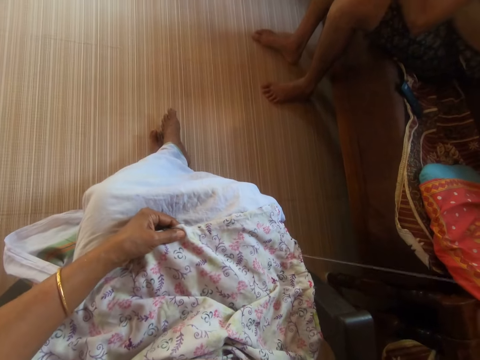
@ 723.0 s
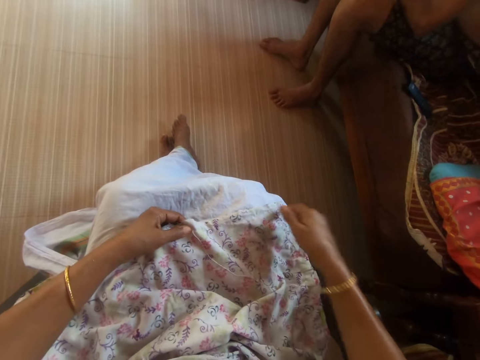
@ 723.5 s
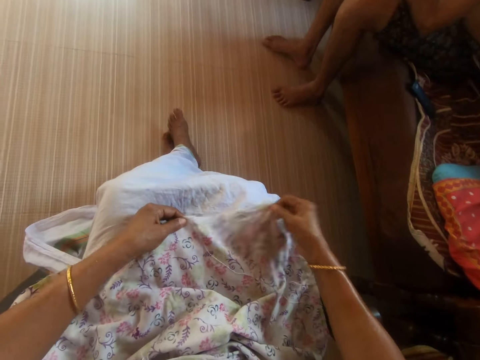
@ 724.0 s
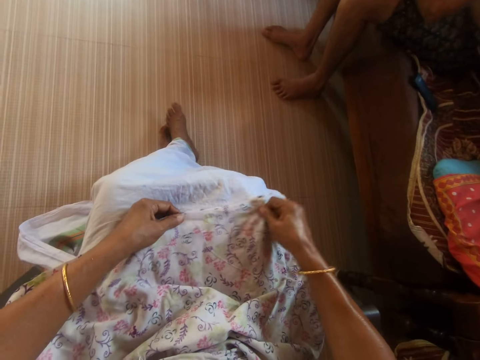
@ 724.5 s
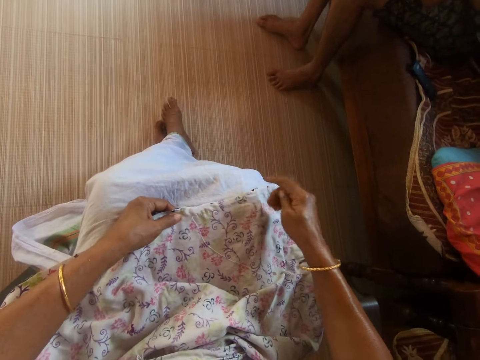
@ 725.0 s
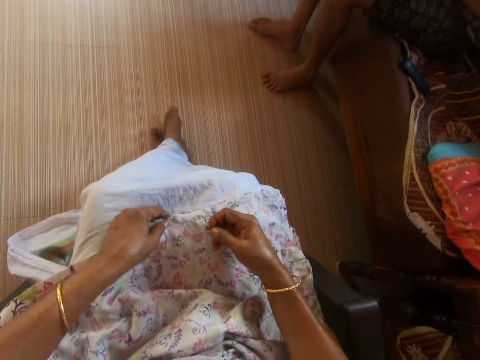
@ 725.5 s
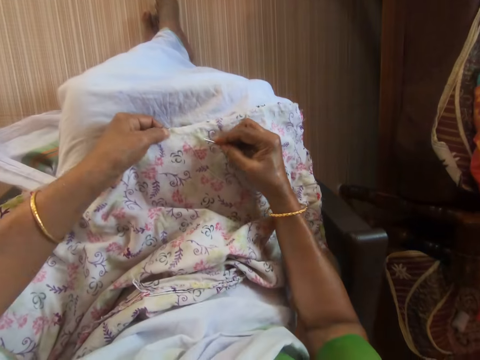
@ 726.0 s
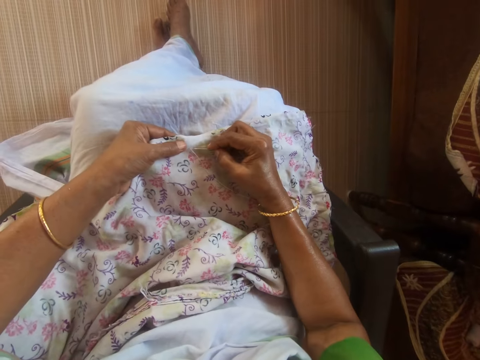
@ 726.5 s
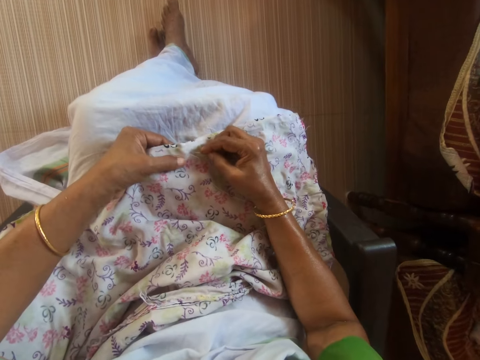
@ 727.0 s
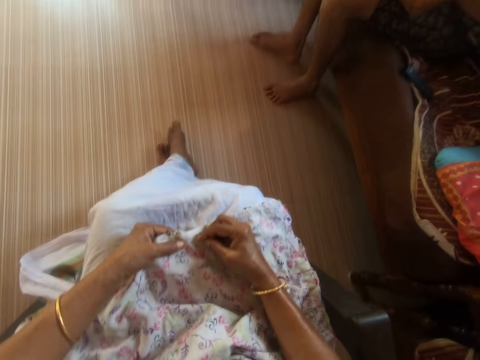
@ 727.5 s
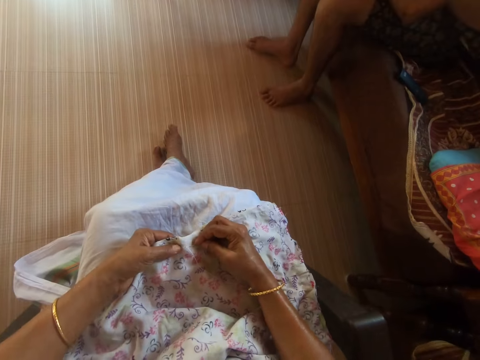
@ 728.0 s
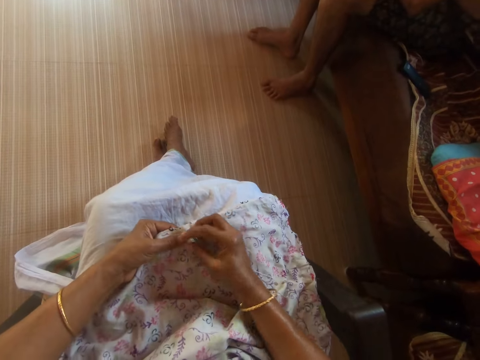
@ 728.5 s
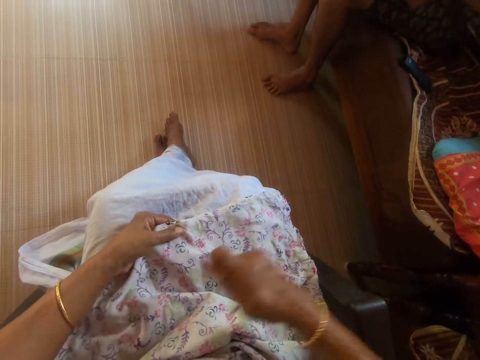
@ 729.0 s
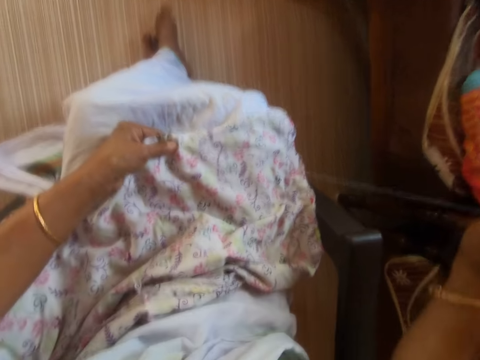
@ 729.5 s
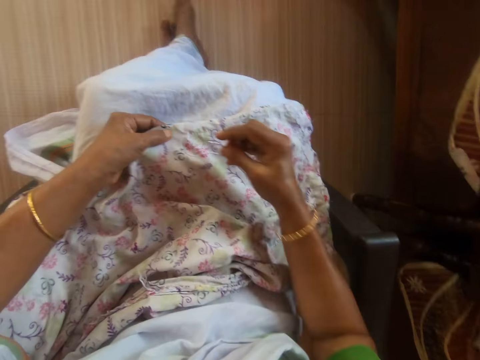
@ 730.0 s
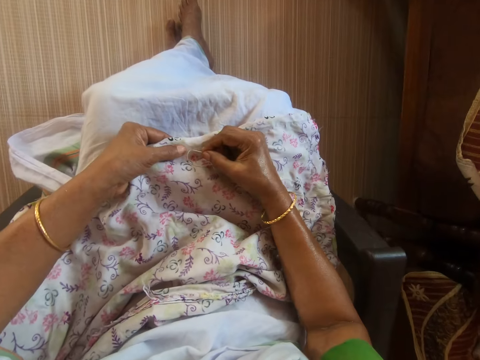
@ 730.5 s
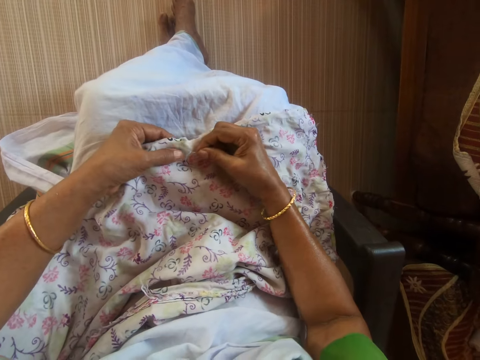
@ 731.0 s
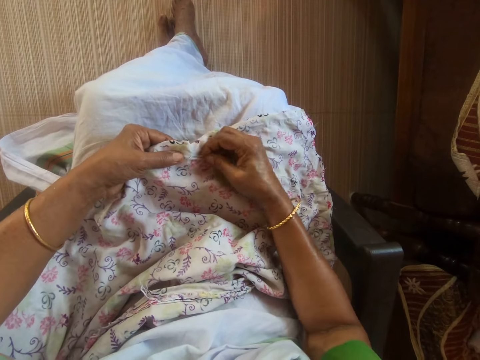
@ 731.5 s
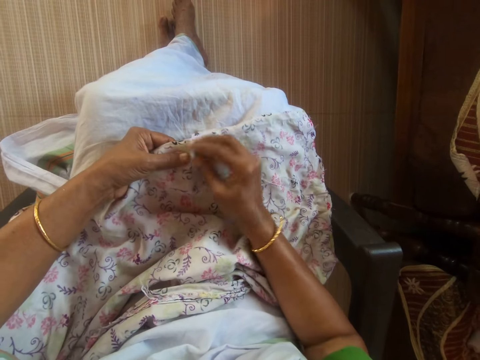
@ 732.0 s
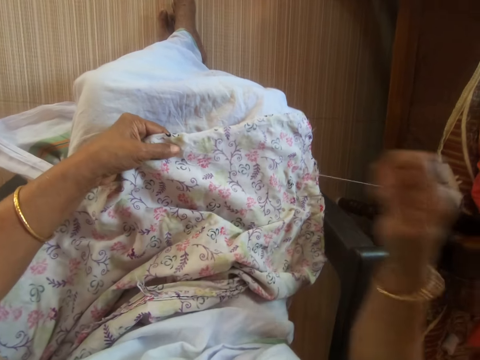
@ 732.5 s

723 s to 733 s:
The camera wearer adjusts the piece of cloth with her hands. She sews the fabric in her left hand with the threaded needle in her right hand.

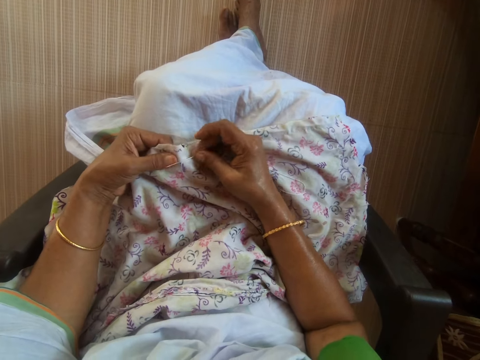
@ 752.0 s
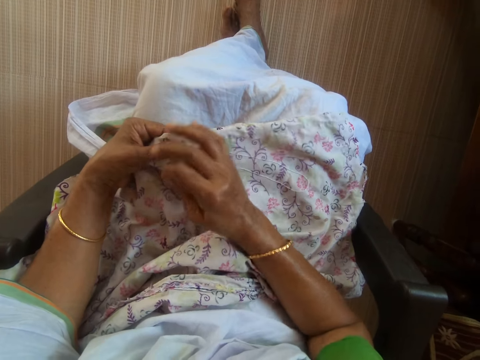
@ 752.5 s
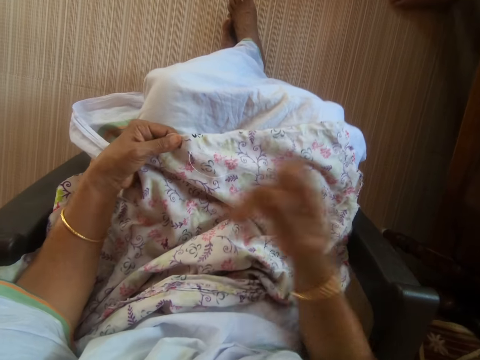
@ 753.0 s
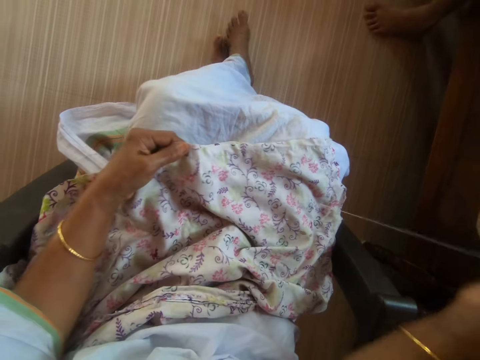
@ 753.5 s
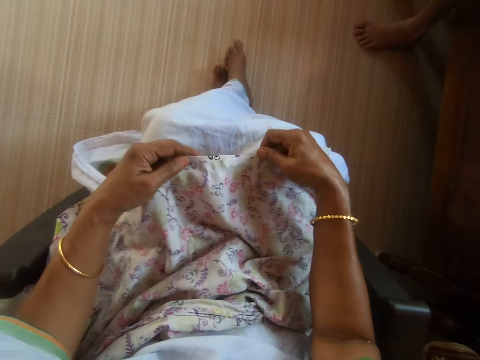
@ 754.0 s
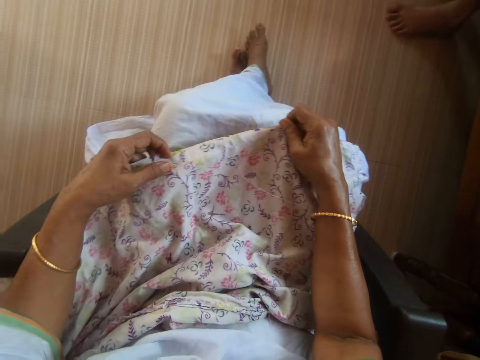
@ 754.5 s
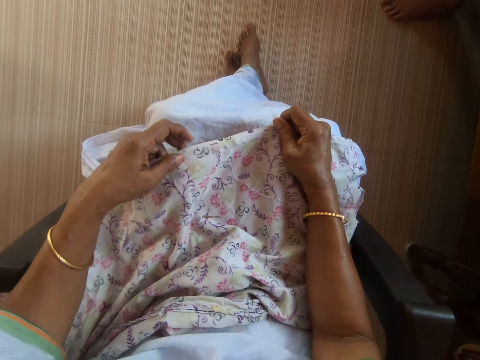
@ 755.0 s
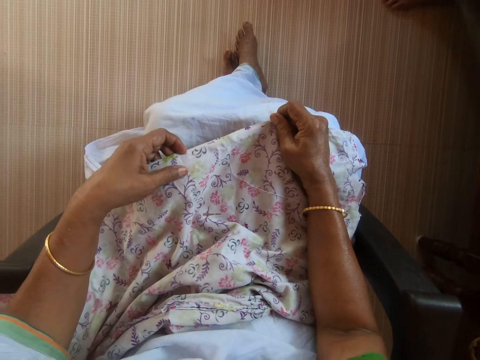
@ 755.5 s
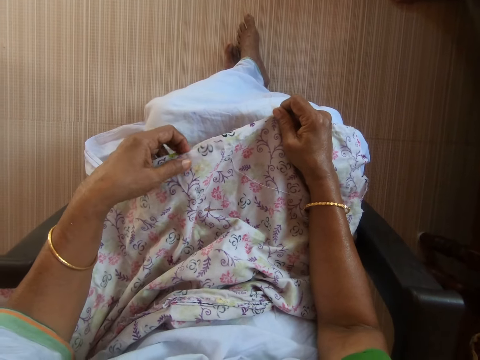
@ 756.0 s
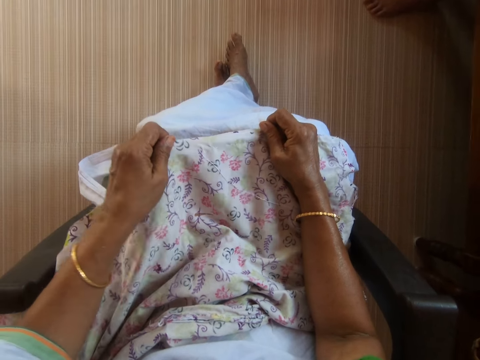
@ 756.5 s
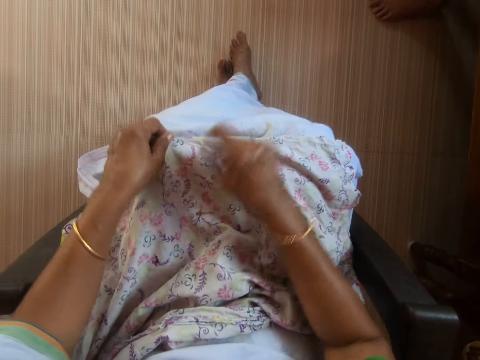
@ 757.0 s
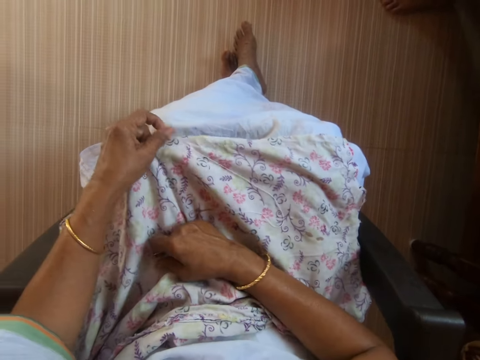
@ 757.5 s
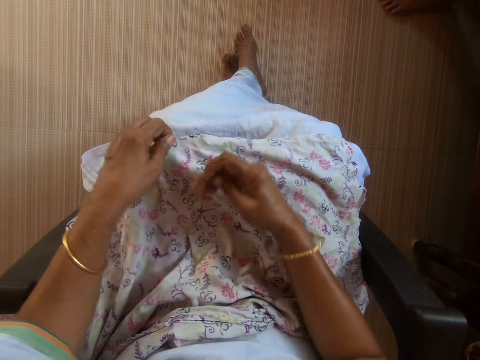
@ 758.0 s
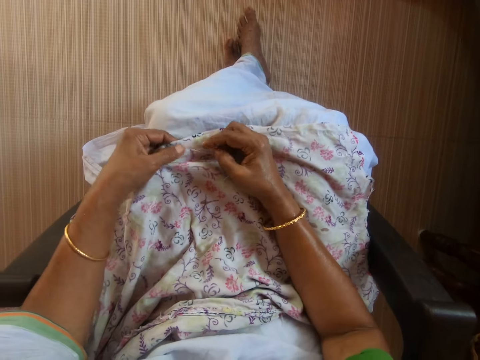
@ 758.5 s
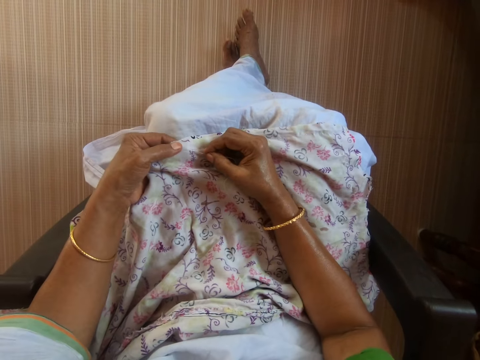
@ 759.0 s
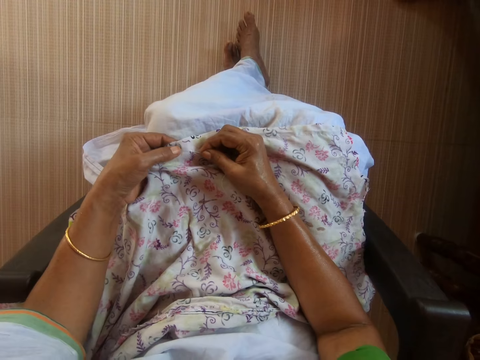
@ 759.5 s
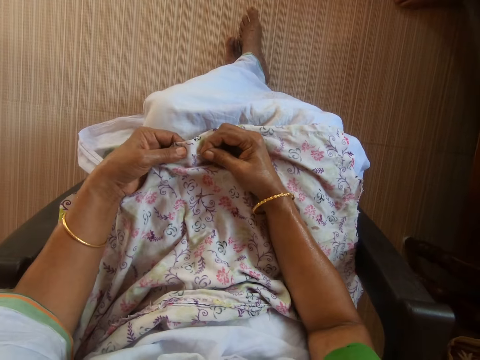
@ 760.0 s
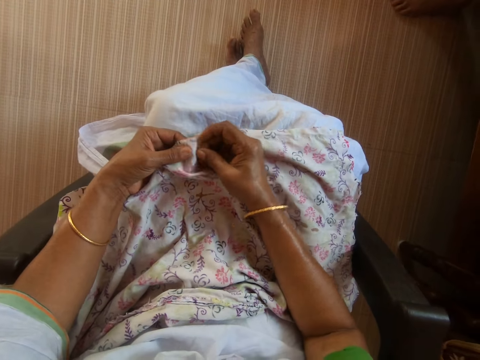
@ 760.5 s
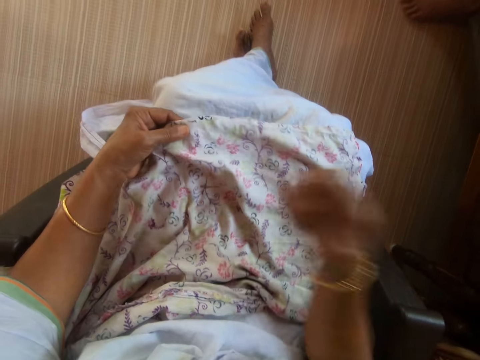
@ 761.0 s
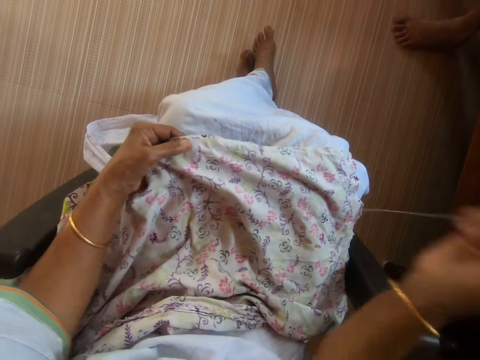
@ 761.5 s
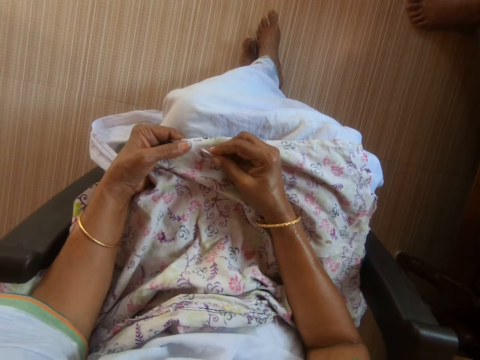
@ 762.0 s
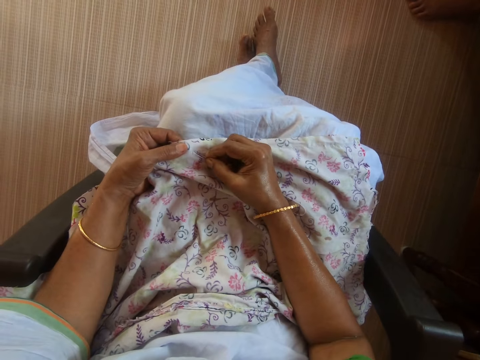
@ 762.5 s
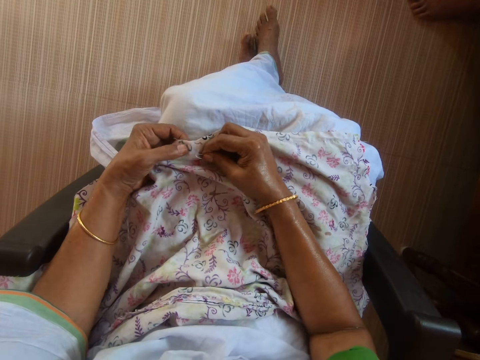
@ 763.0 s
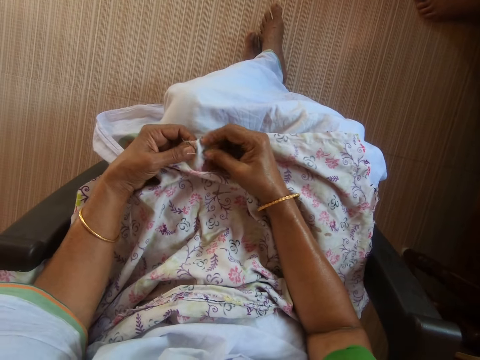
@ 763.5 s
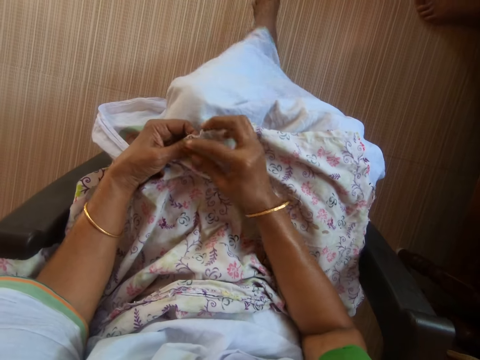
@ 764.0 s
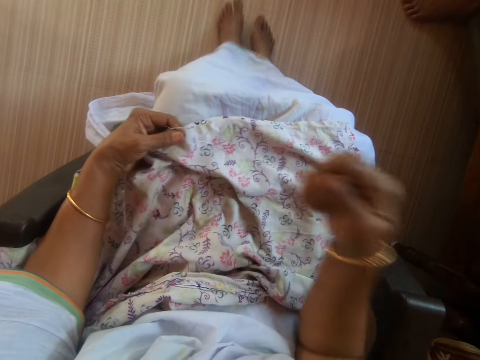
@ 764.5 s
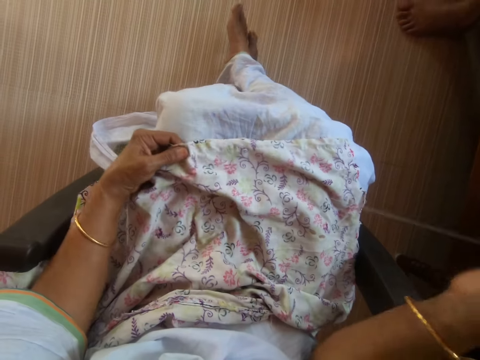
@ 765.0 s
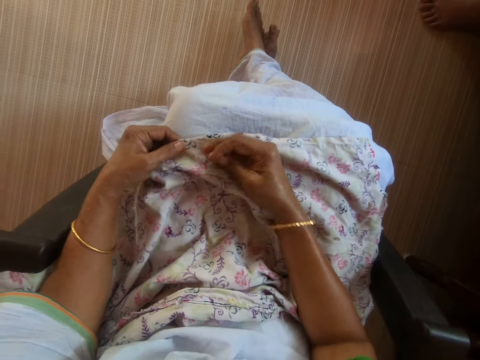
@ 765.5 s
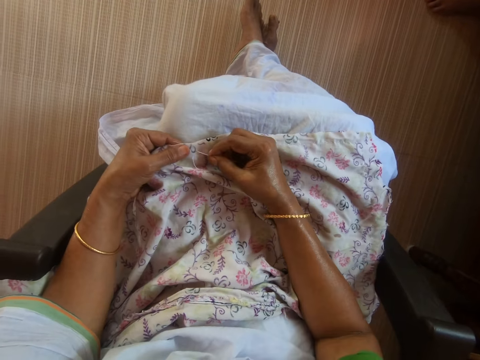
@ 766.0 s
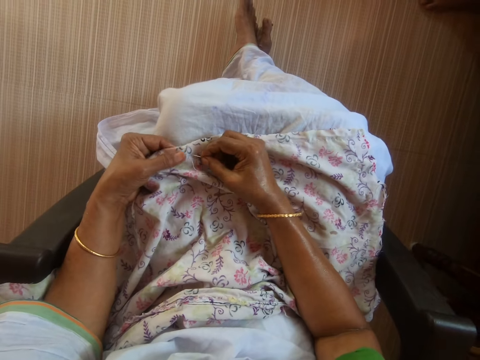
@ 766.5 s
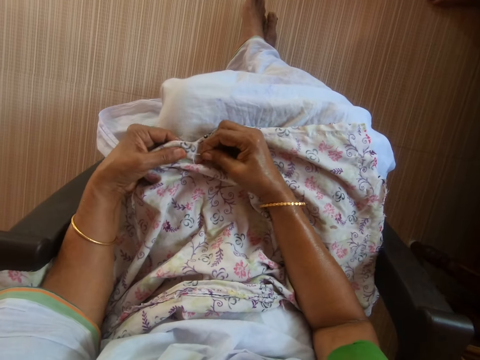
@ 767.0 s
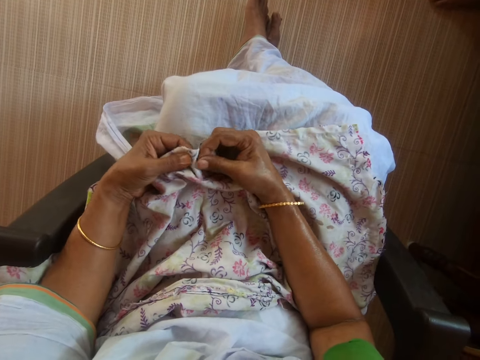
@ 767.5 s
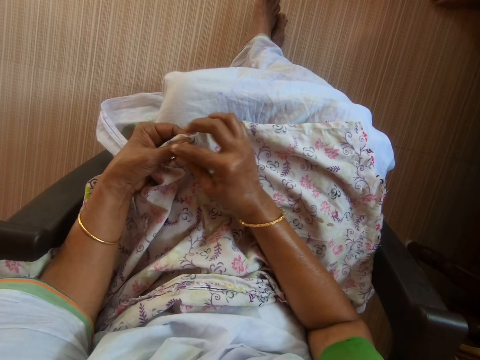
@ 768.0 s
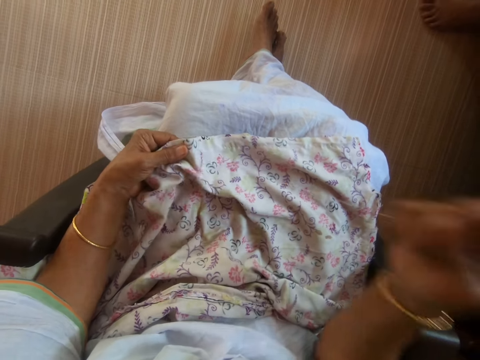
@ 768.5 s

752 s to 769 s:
The camera wearer holds the fabric with both hands. She adjusts the piece of cloth with her hands. She holds the fabric with her left hand. She sews the fabric in her left hand with the threaded needle in her right hand. She moves her legs on the floor. She sews the piece of cloth with the sewing needle.
